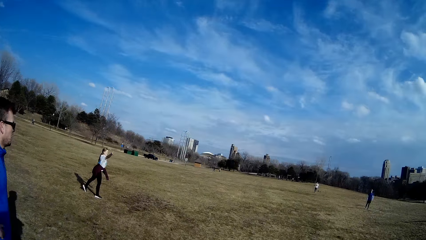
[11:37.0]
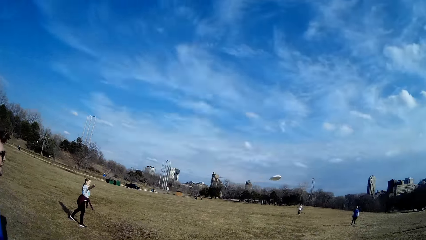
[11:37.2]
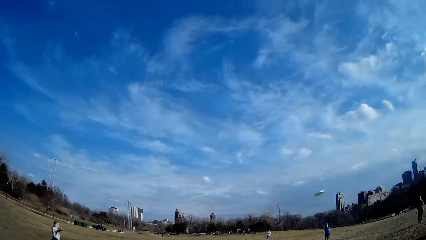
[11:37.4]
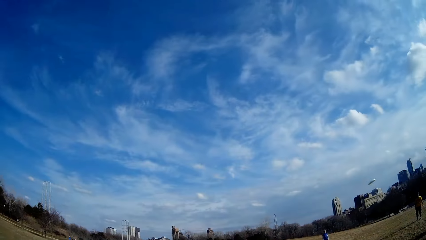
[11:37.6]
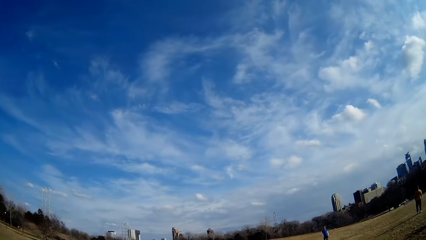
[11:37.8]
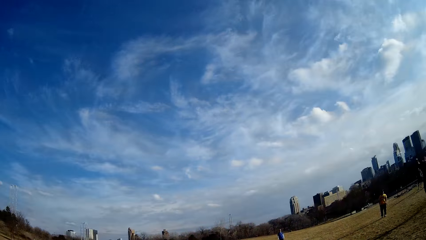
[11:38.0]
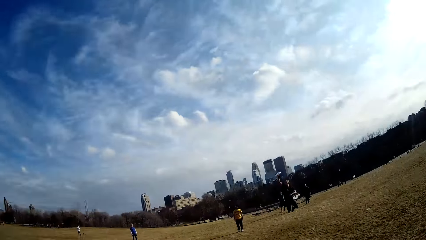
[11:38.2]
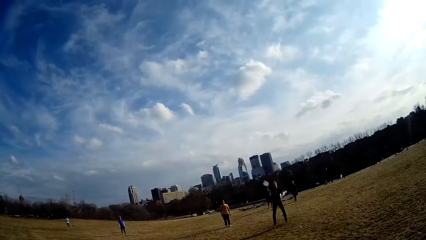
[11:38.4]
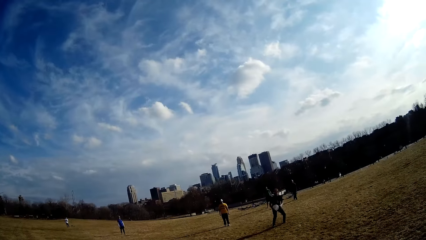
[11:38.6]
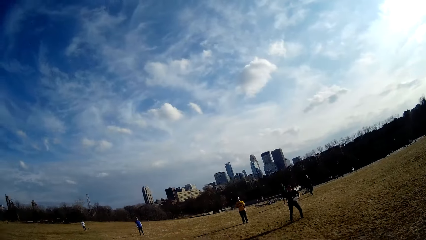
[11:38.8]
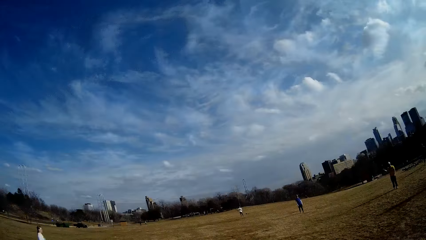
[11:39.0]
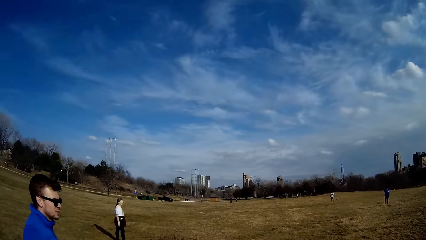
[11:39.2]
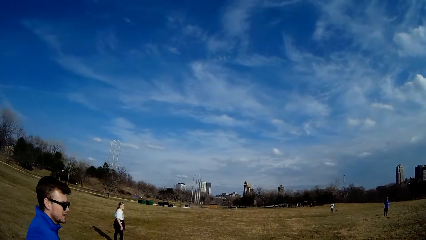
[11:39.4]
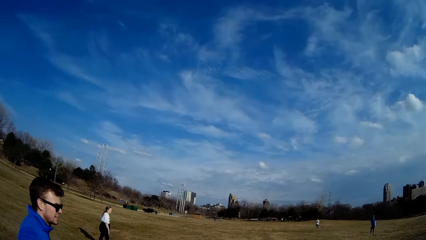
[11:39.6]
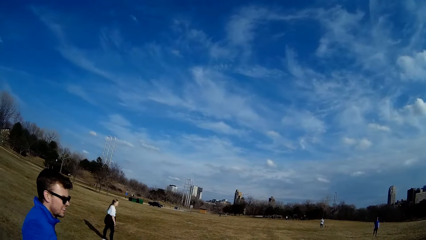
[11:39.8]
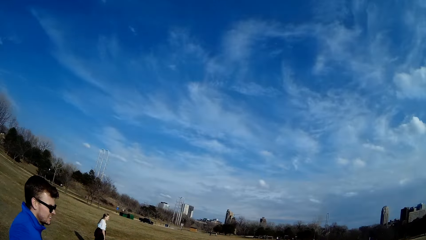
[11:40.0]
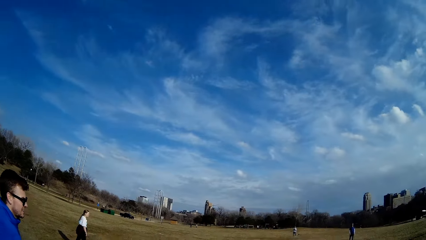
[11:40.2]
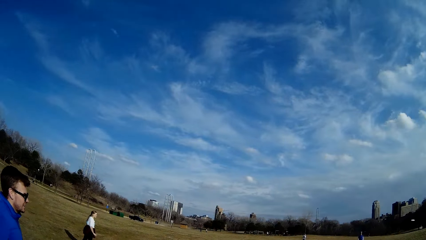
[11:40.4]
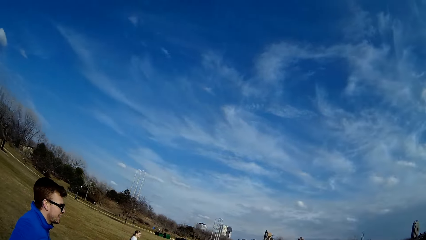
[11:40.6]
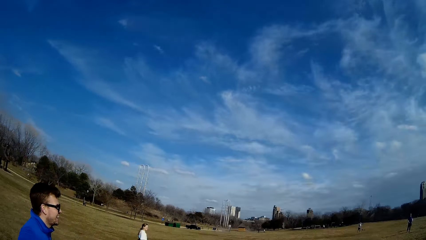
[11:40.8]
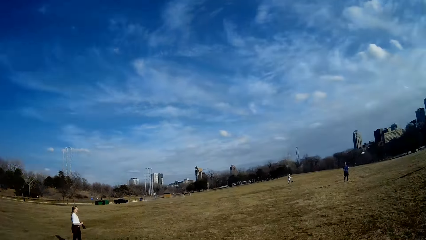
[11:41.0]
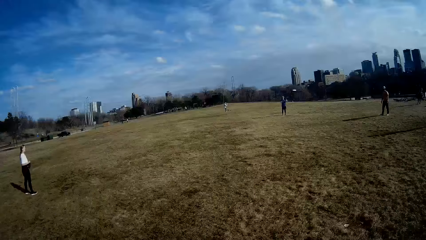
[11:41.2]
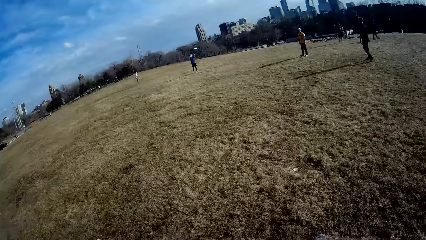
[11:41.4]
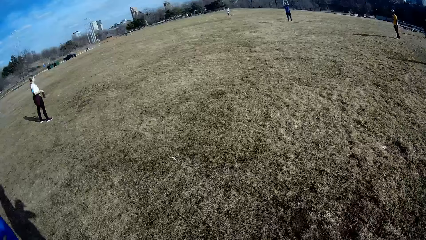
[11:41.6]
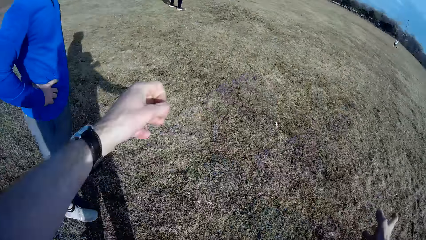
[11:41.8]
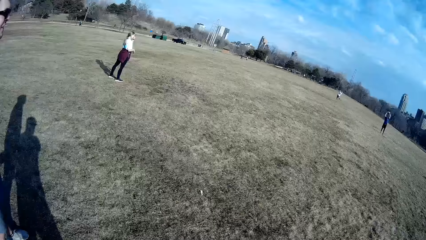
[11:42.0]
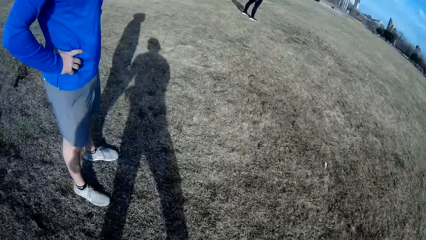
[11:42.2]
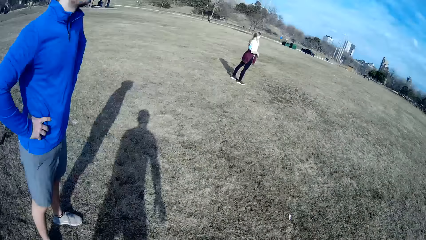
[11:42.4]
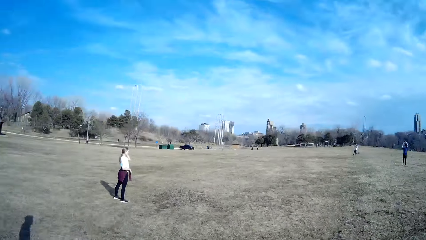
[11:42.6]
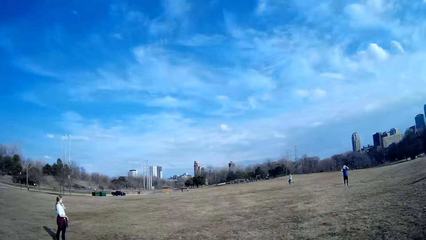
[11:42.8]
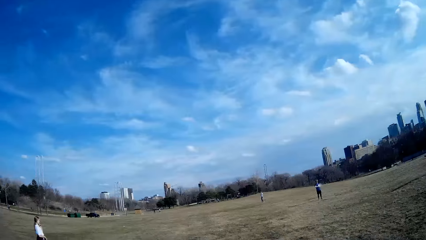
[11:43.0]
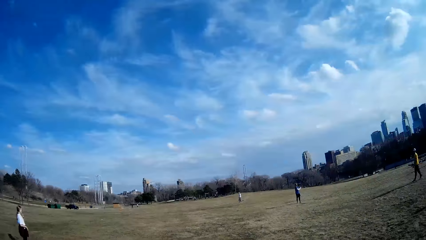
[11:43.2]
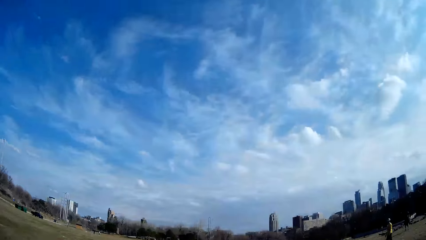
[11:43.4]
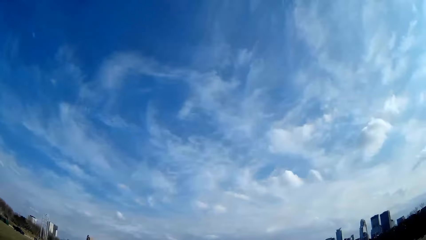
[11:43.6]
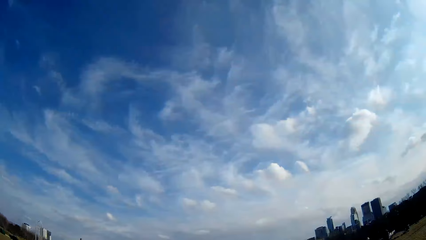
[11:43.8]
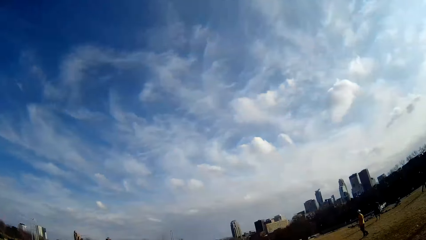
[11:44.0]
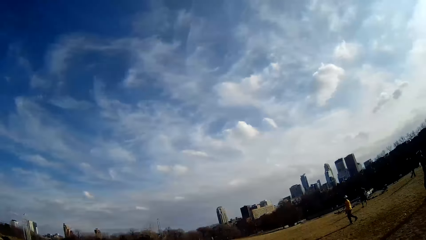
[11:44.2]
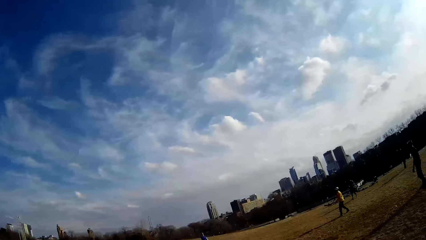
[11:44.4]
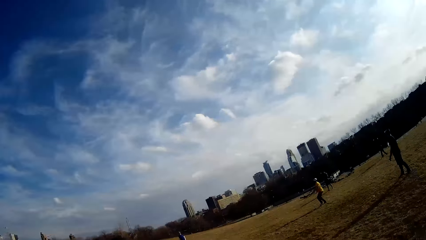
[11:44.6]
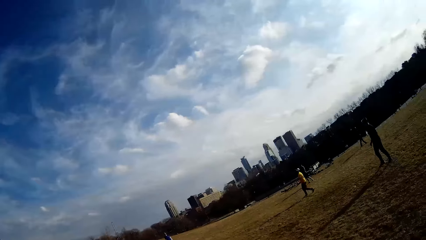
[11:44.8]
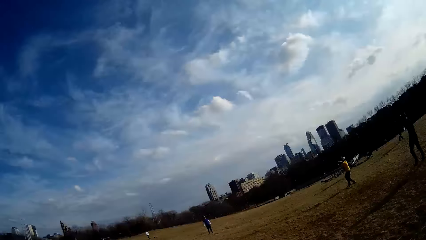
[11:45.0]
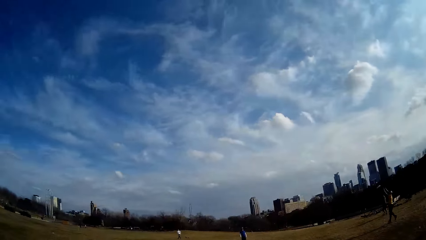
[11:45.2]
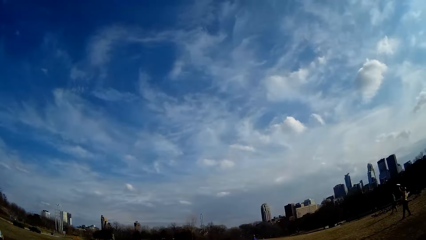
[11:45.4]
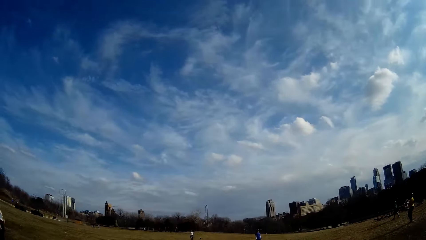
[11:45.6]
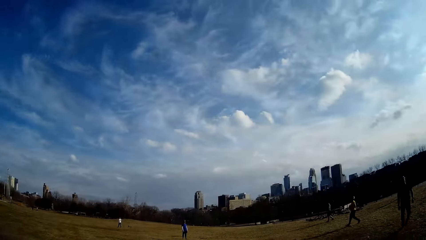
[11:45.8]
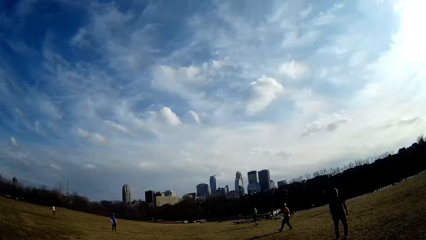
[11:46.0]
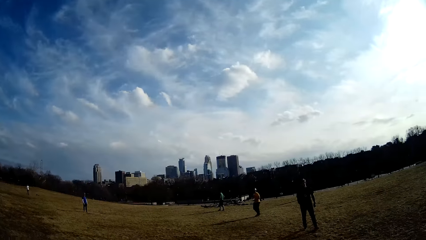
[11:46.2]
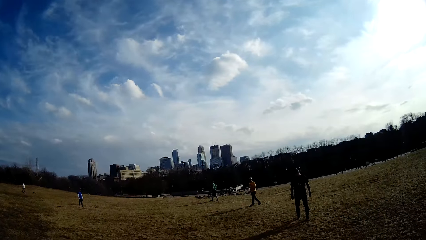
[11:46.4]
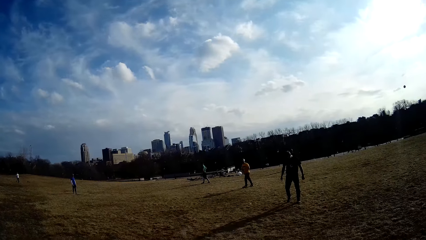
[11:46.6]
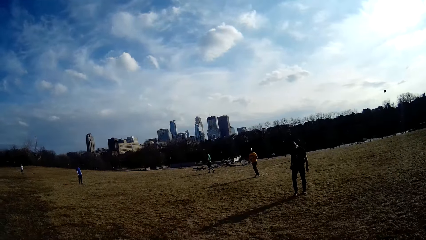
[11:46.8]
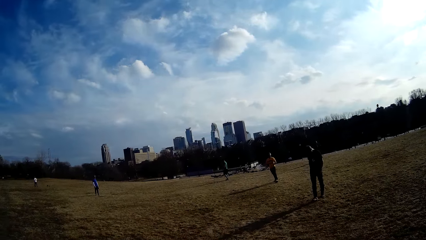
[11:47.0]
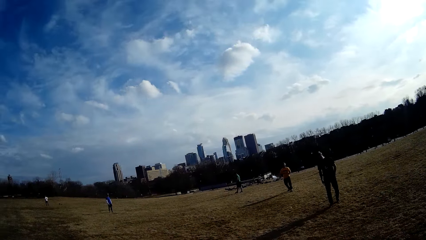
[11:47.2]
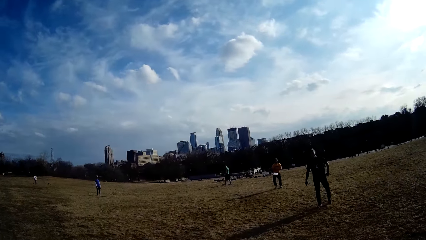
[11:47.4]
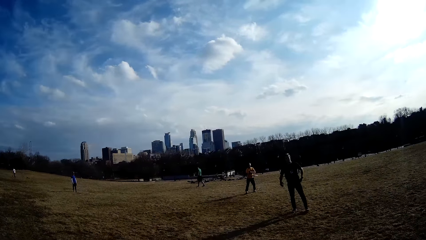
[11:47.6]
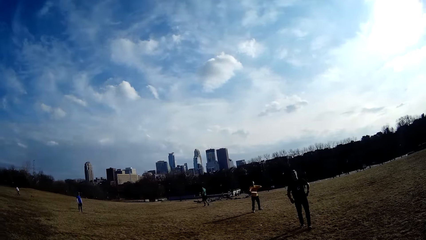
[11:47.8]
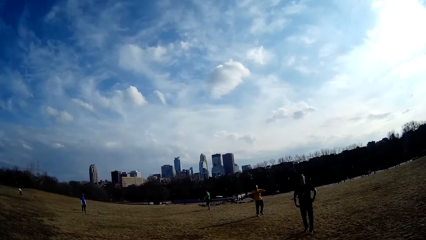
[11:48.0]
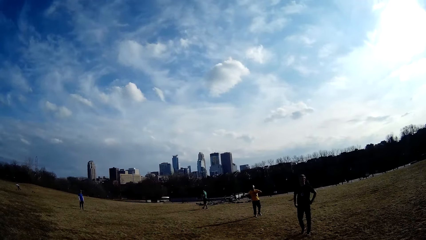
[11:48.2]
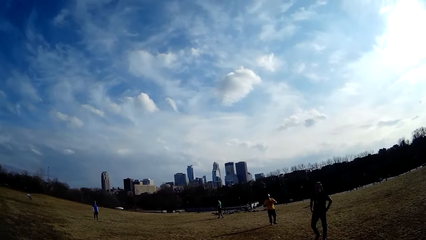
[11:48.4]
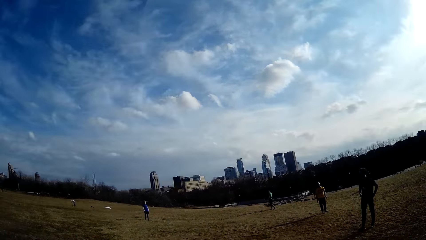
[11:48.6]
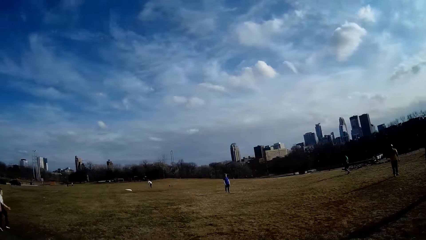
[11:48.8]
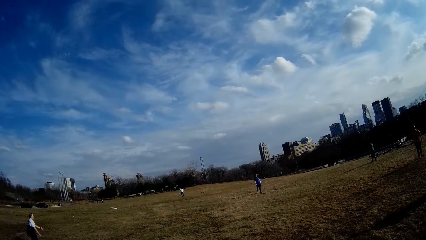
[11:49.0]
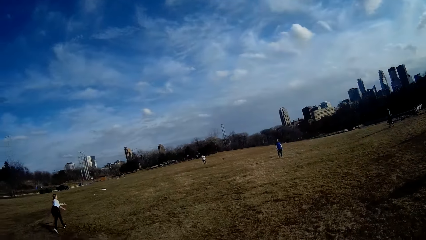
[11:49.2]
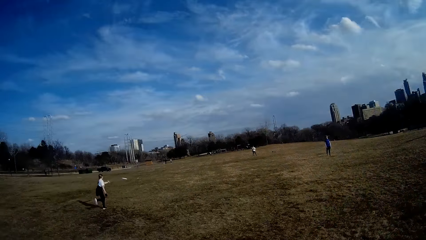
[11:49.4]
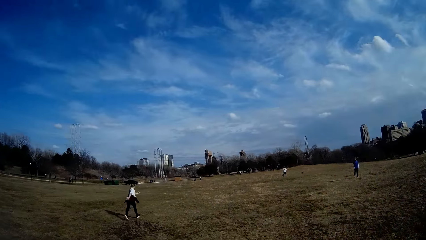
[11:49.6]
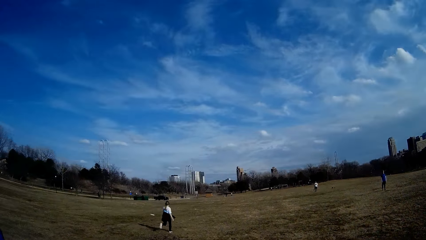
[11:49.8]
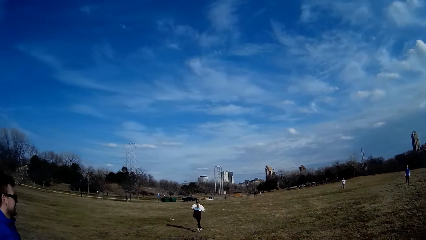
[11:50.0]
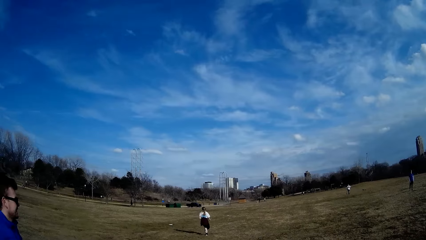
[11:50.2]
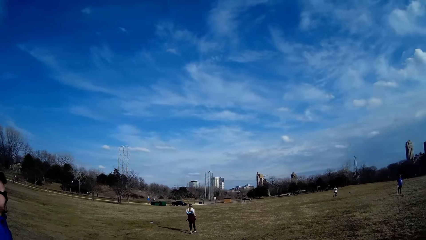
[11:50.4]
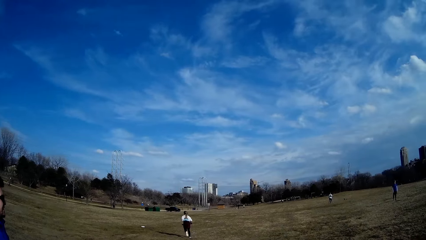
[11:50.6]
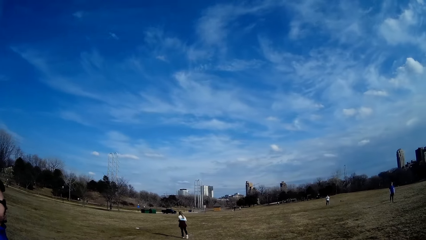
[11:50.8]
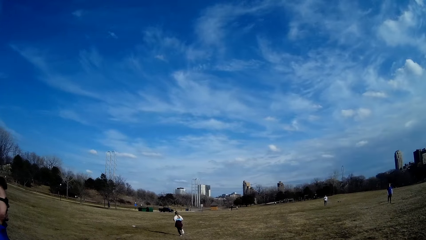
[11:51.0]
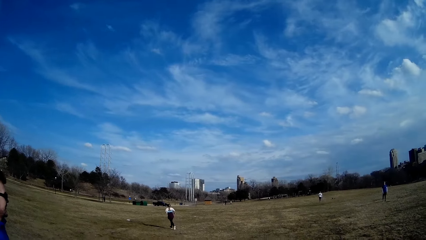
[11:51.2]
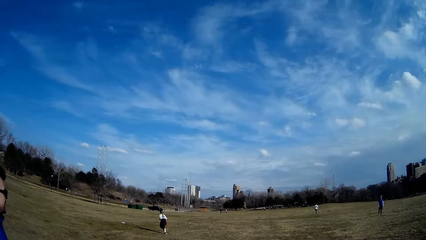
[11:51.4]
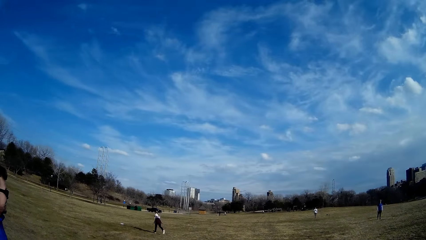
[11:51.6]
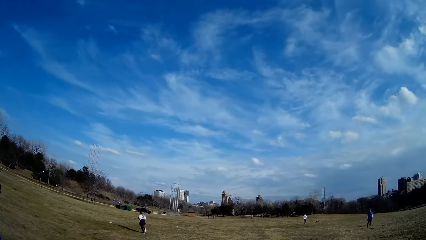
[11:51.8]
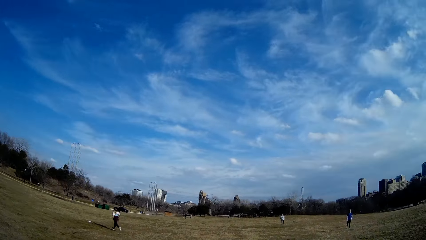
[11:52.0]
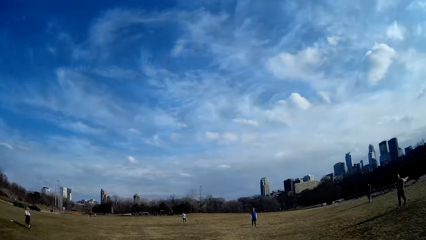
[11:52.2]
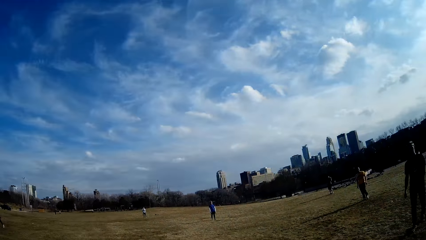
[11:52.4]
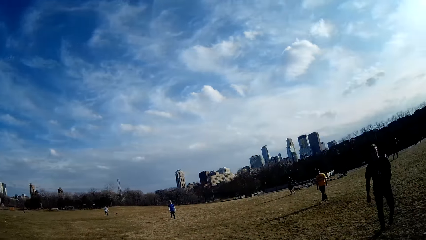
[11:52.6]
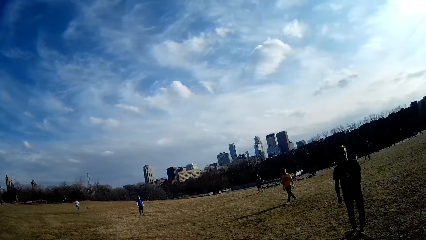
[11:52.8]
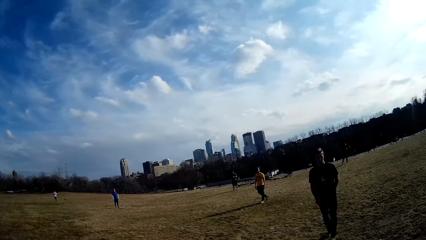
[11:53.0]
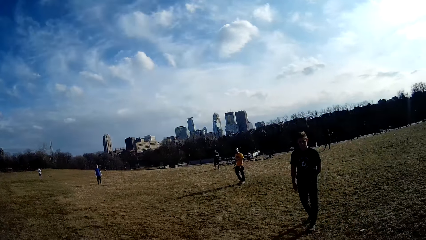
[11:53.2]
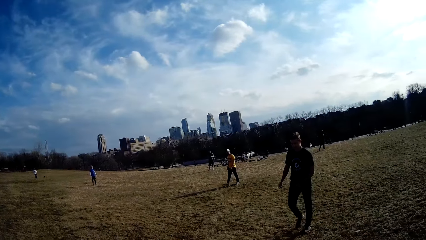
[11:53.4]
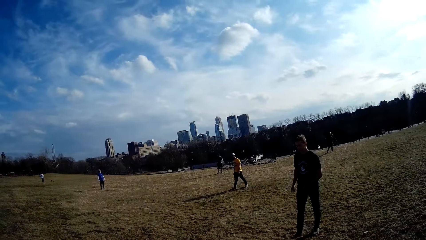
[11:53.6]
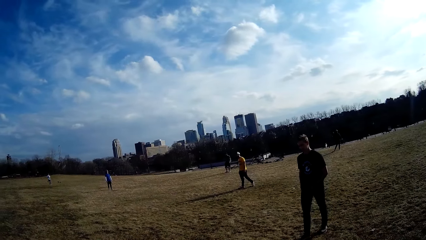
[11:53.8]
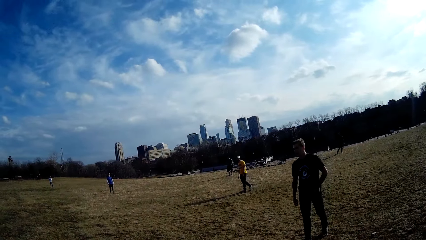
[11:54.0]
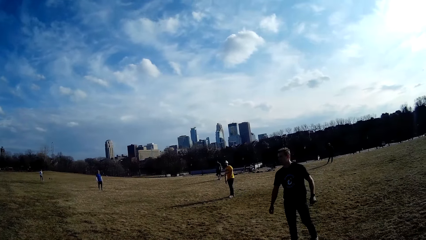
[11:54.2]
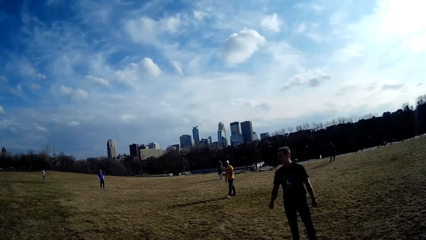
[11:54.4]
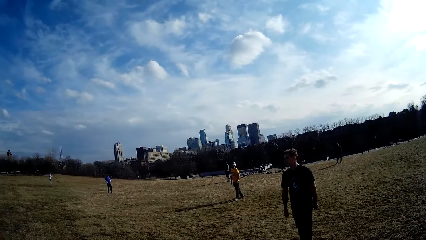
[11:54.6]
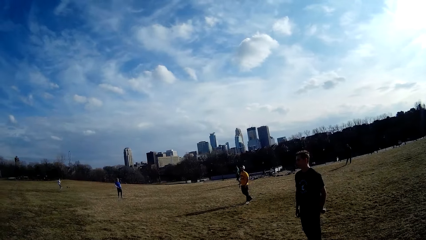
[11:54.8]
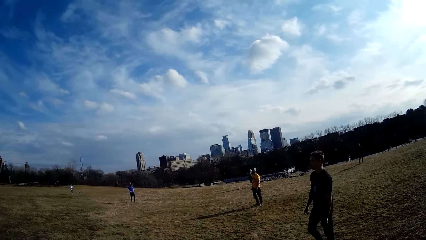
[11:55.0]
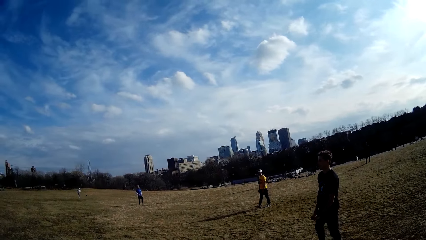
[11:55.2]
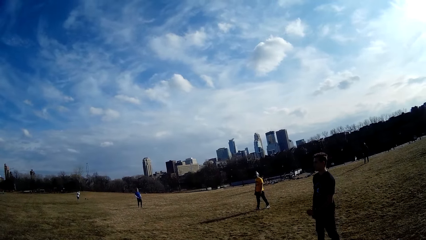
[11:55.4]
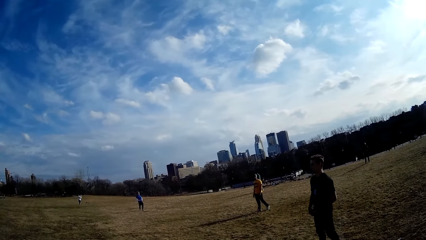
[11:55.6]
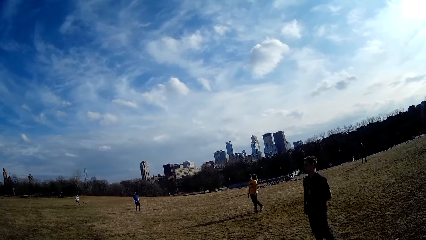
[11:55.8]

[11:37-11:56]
A woman throws the flying disc. A man catches the flying disc with his hand. Another man catches the flying disc with his hand. The other man throws the flying disc.
